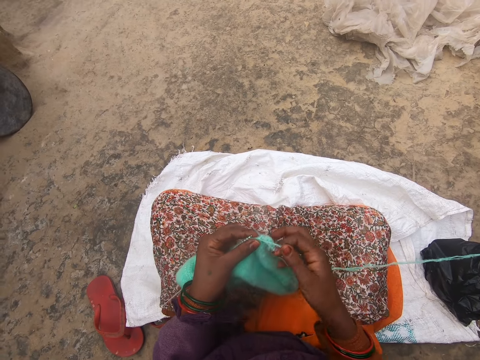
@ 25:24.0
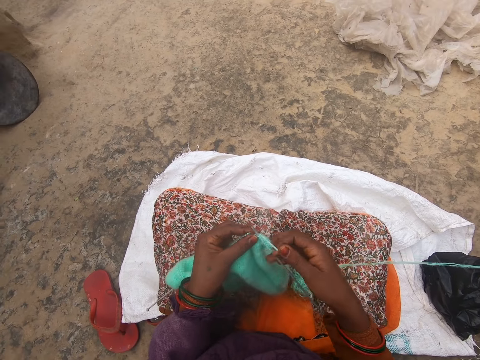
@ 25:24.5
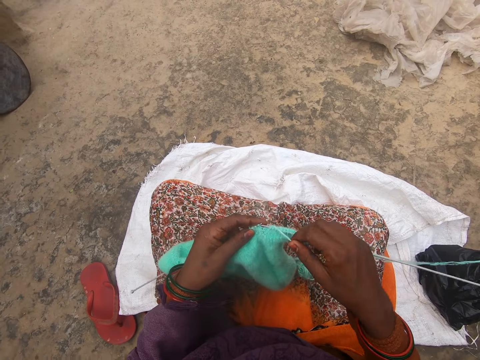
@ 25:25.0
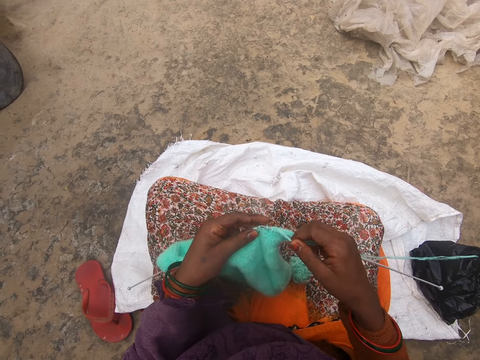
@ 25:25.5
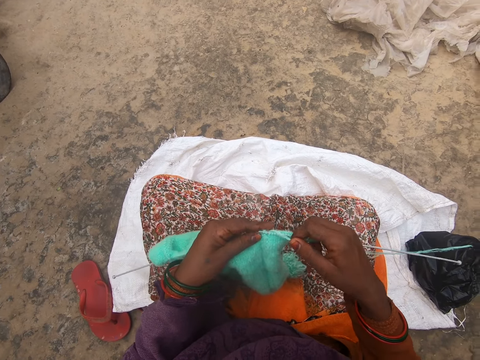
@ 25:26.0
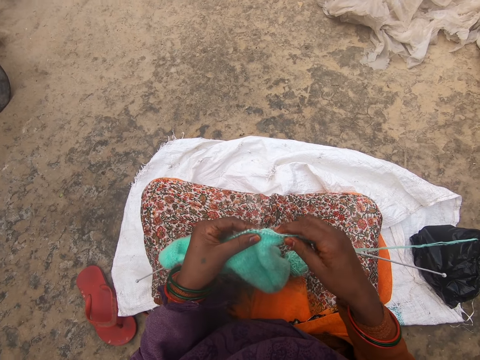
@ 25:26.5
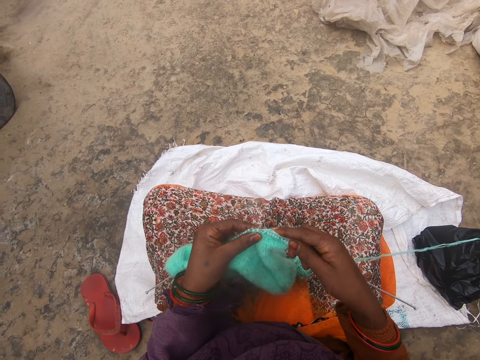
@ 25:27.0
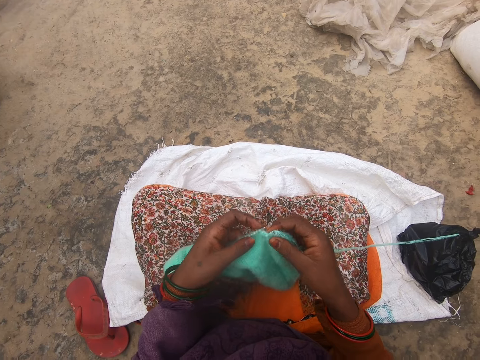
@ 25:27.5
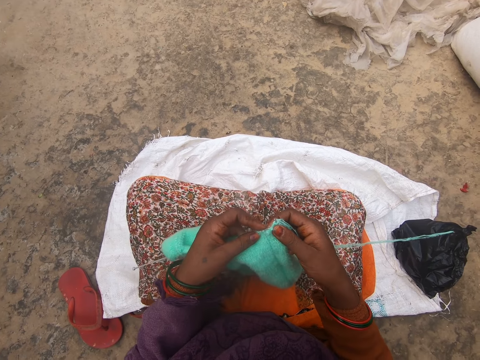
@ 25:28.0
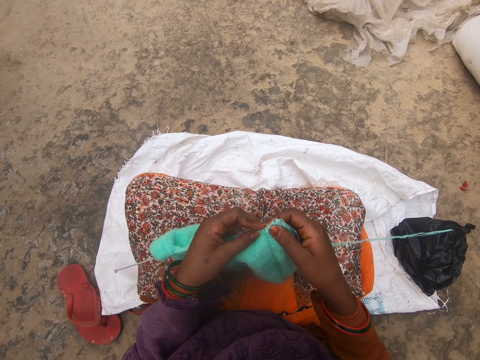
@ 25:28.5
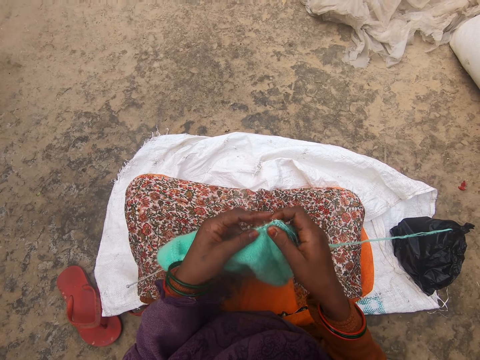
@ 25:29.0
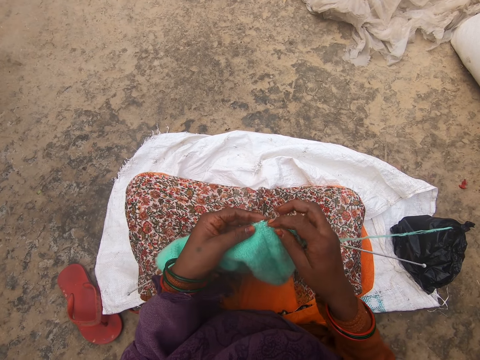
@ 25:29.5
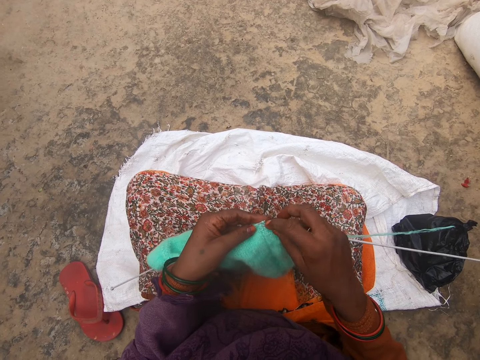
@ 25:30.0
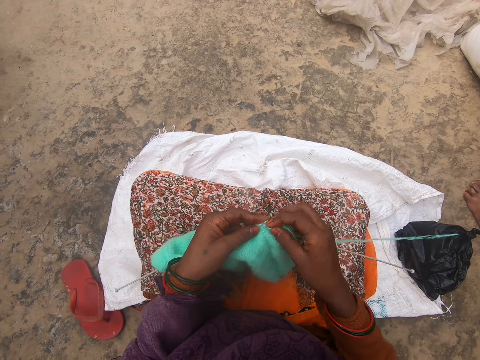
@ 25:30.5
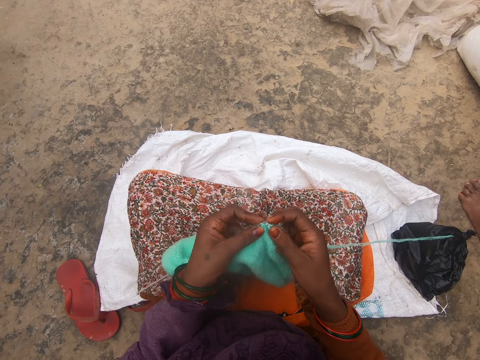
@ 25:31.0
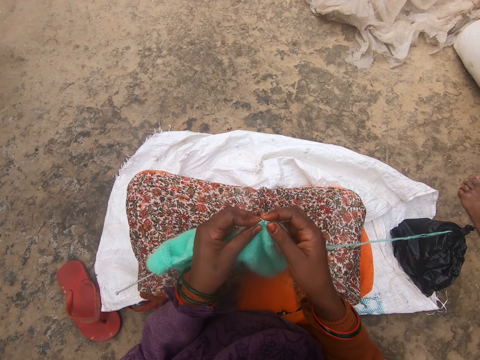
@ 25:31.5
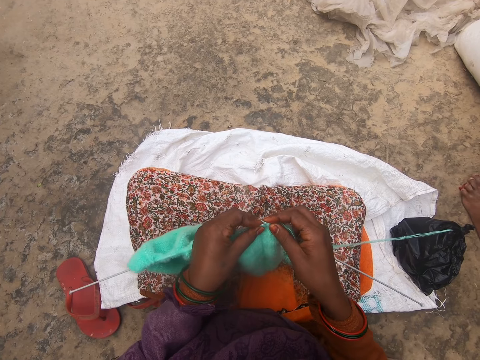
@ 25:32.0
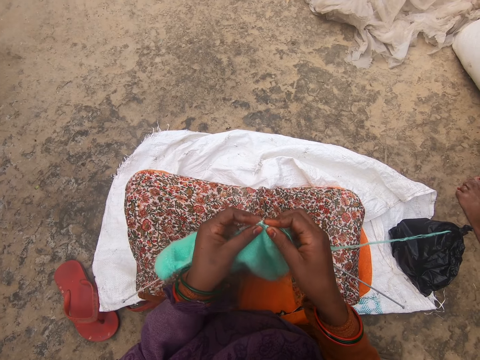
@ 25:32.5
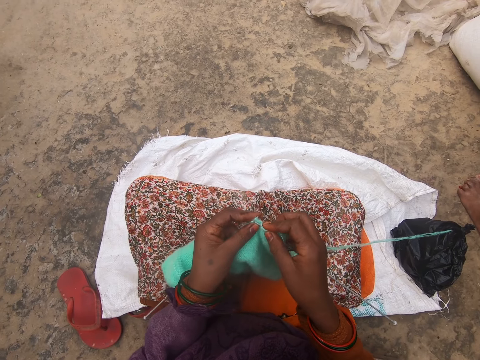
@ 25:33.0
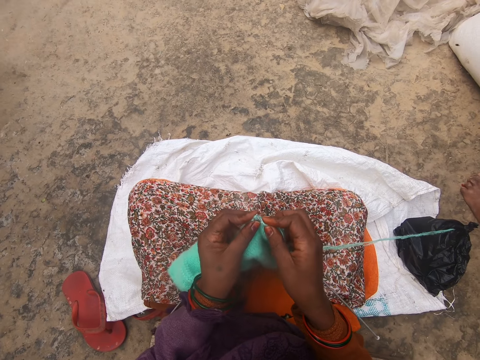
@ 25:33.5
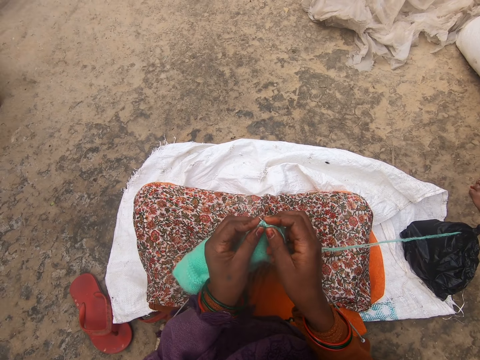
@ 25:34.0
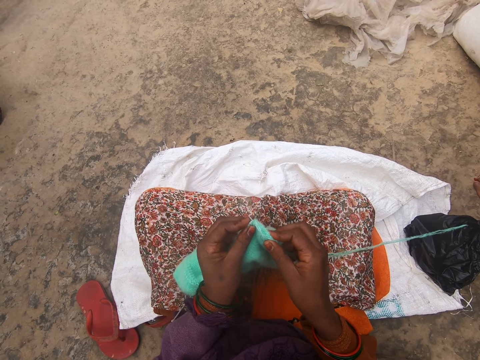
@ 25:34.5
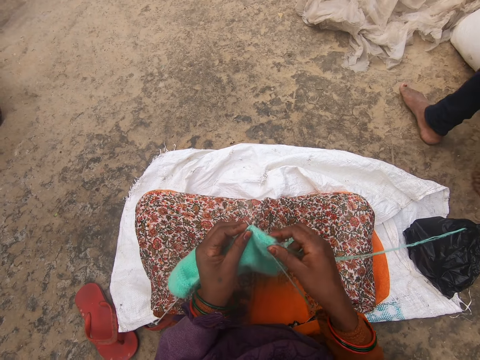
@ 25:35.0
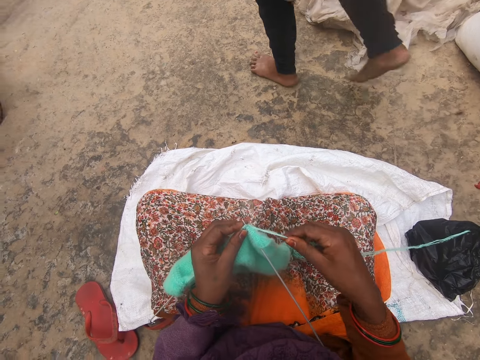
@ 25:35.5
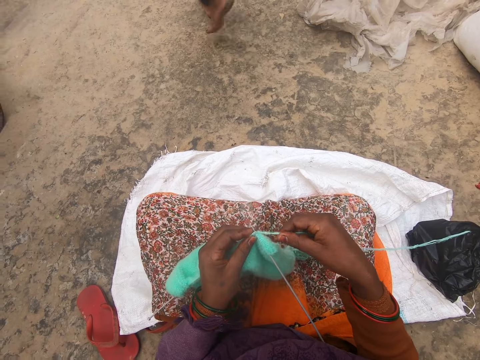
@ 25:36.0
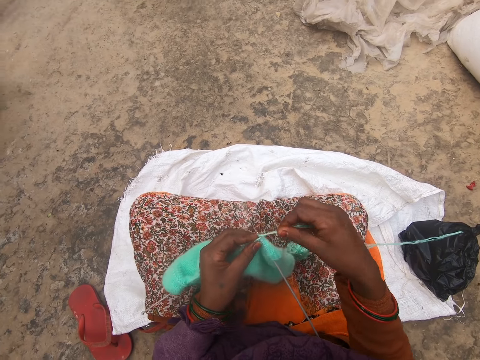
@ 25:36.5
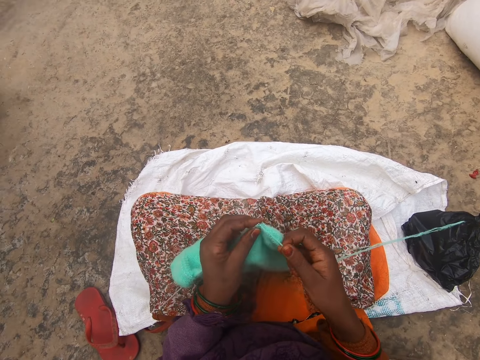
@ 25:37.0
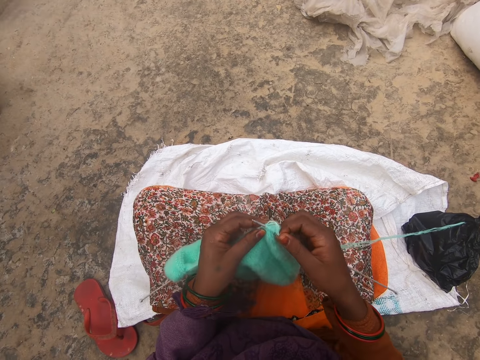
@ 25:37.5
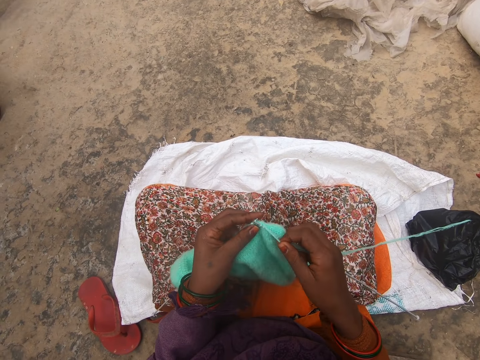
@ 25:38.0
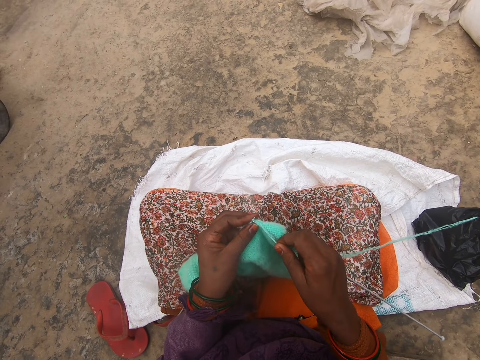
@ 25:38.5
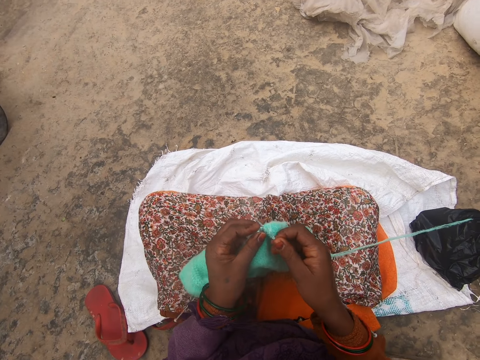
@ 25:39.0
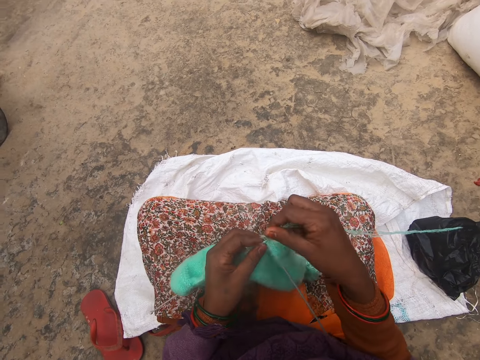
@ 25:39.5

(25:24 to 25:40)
The camera wearer knits. A person walks around.

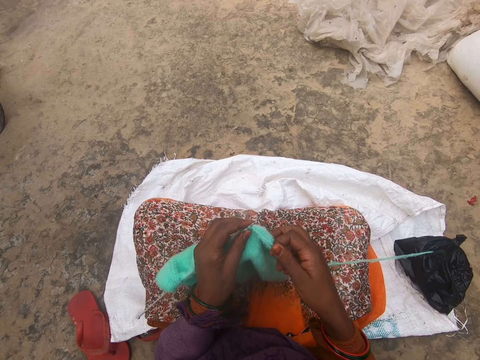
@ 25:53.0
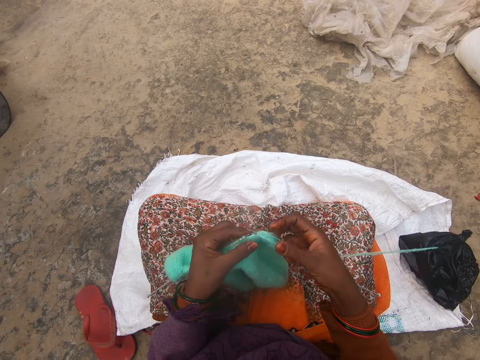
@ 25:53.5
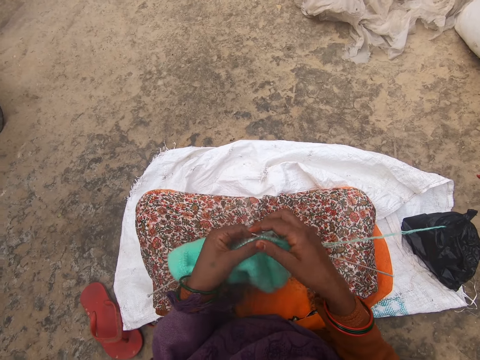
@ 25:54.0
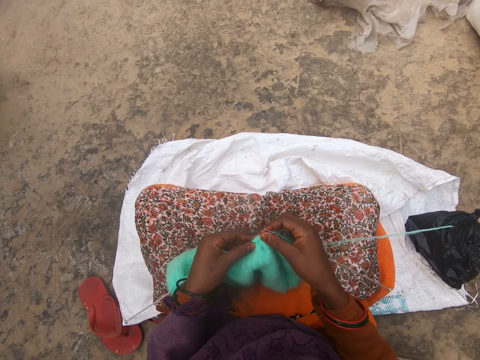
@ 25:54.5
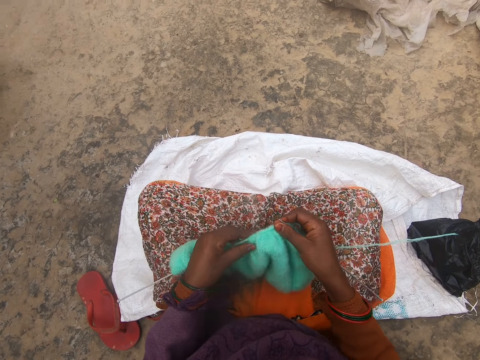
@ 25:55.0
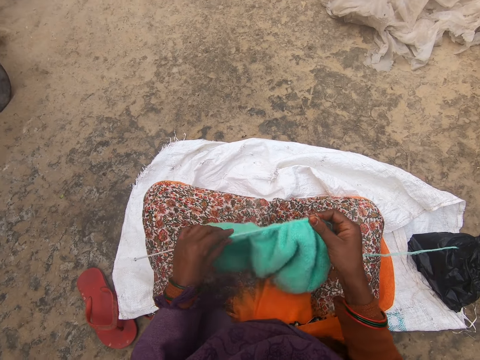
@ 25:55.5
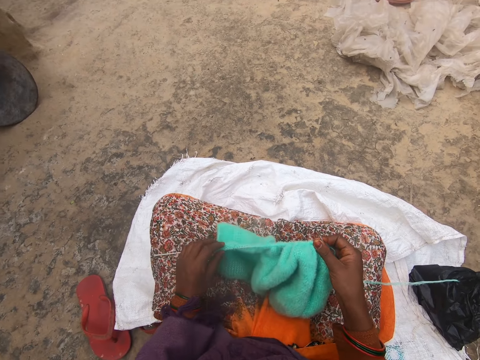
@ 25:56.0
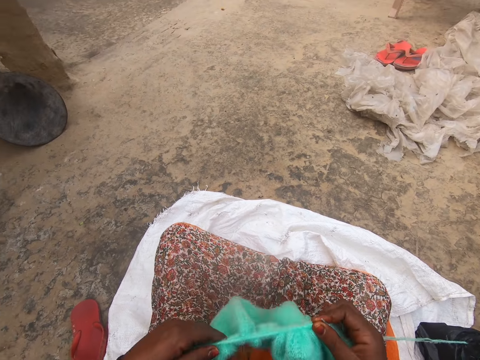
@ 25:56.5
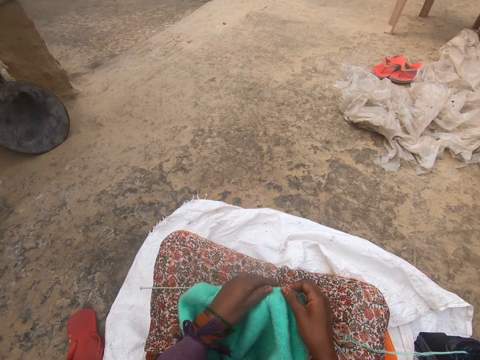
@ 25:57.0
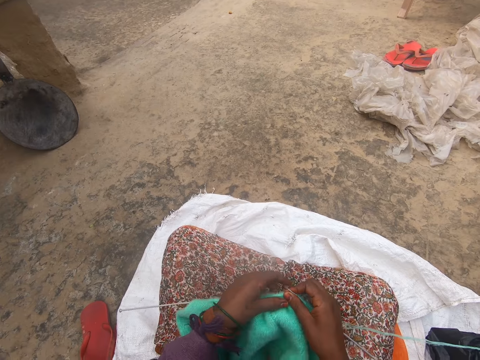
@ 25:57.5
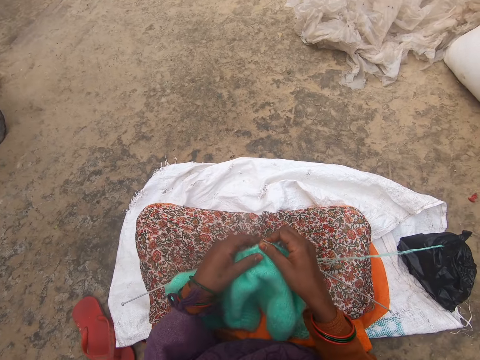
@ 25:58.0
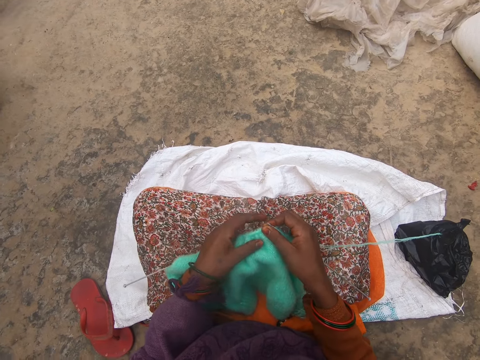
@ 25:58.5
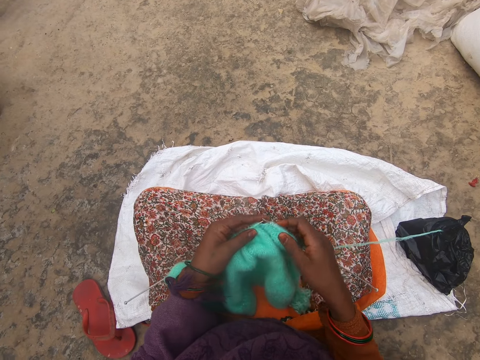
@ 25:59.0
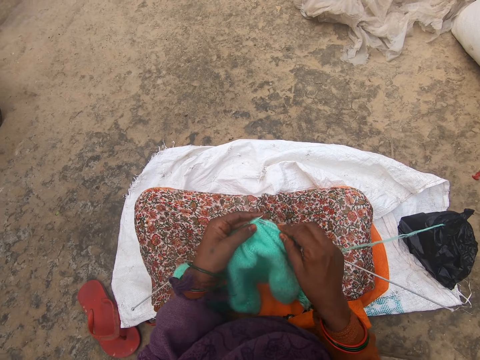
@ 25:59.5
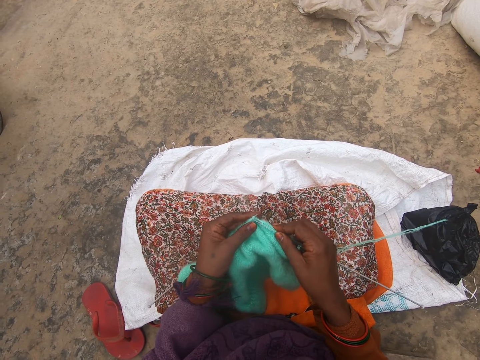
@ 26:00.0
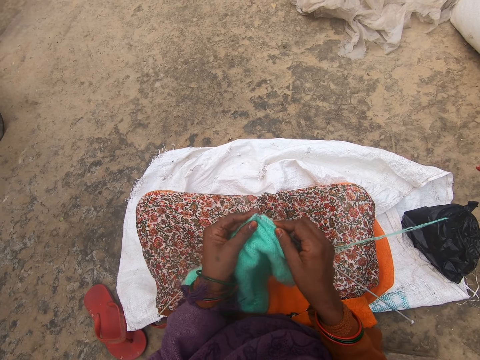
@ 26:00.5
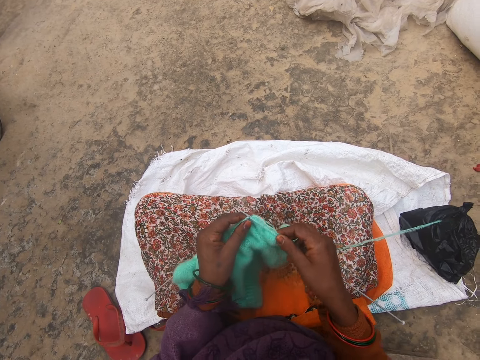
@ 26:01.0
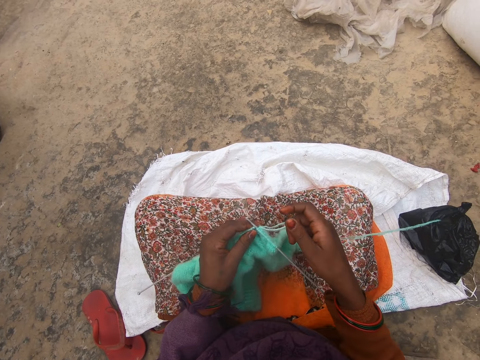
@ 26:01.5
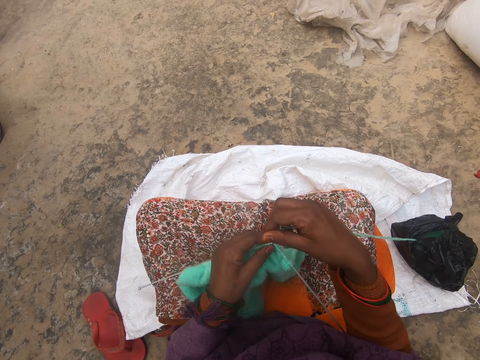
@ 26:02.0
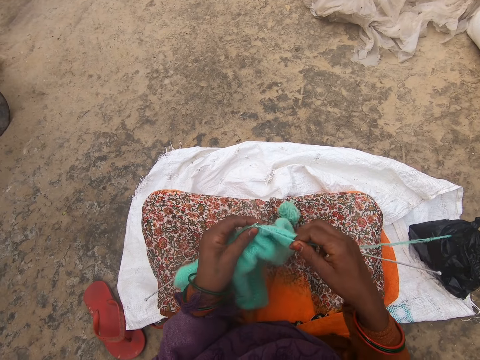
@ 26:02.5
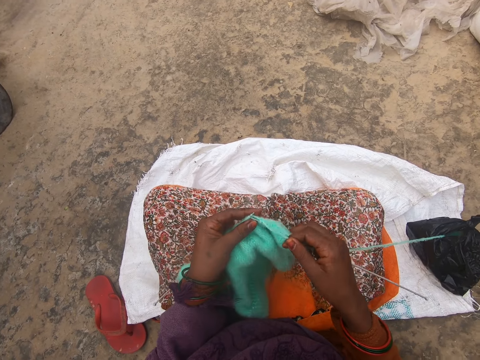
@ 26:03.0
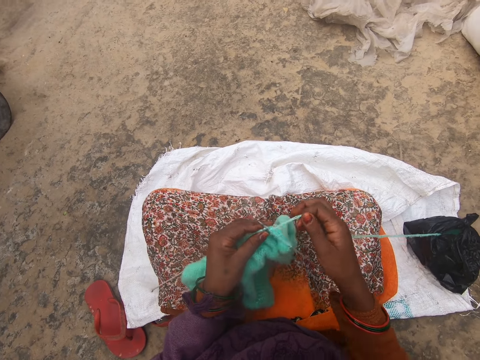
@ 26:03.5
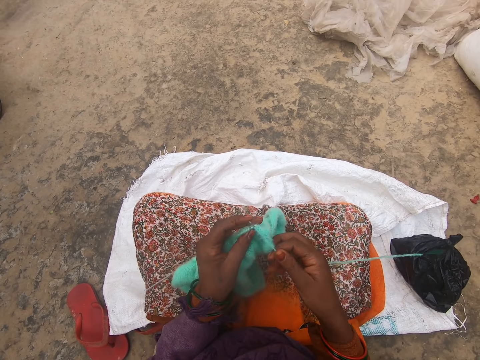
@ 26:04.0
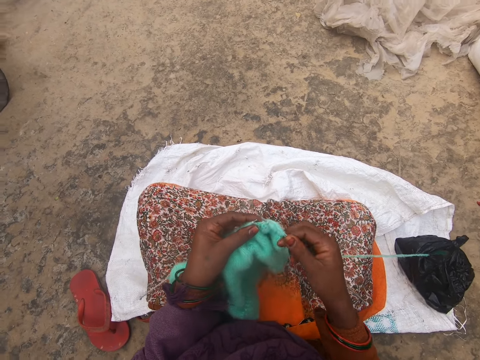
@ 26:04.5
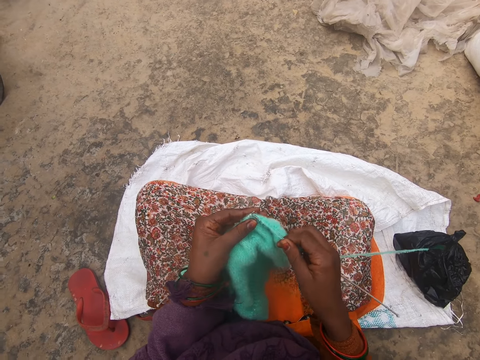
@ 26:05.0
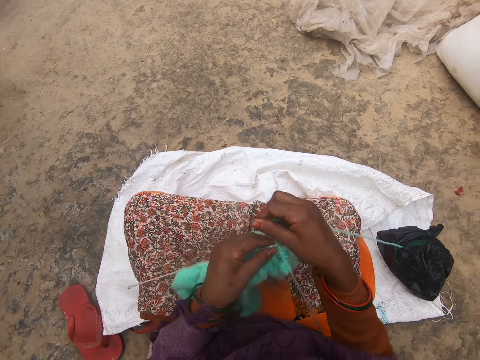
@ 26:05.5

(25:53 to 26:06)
The camera wearer adjusts the fabric. They push the crochet needle in the cloth. They stitch the crochet thread.
